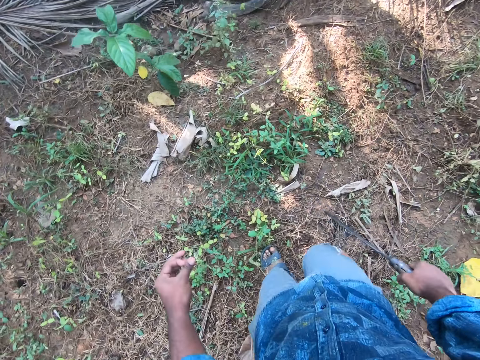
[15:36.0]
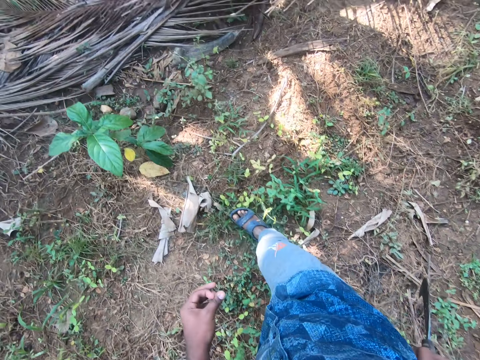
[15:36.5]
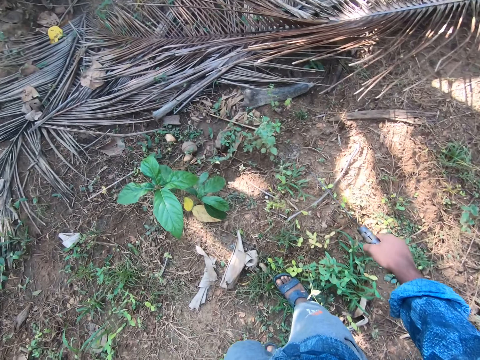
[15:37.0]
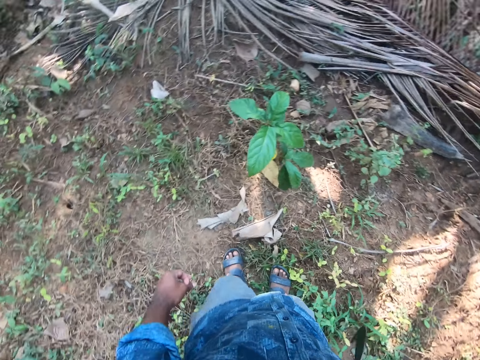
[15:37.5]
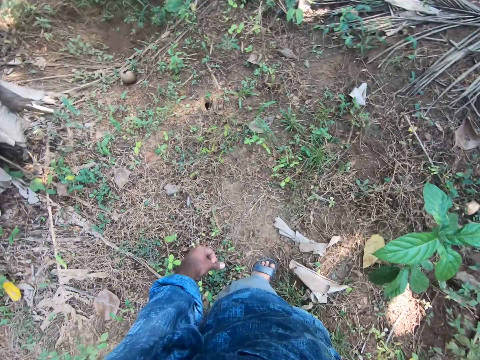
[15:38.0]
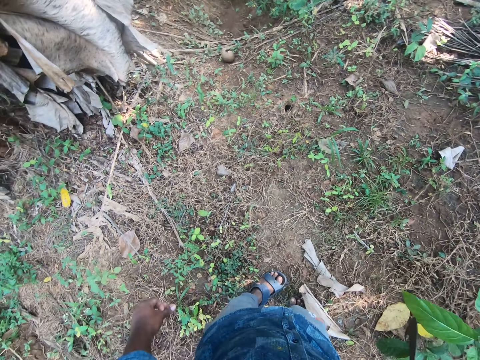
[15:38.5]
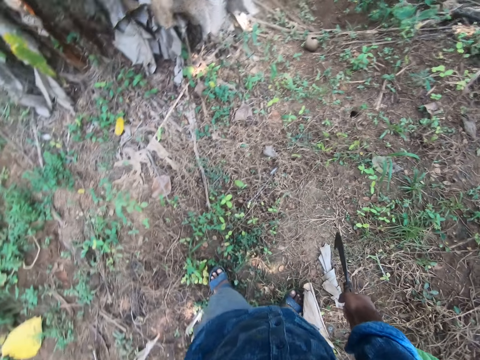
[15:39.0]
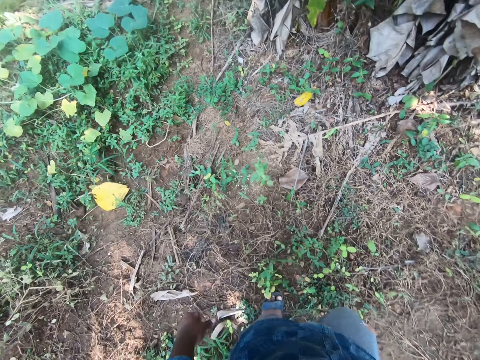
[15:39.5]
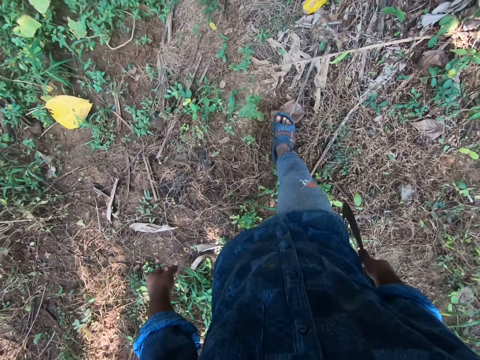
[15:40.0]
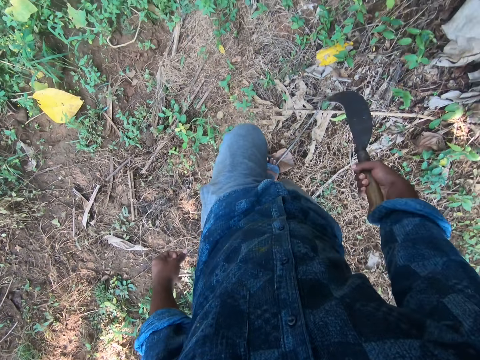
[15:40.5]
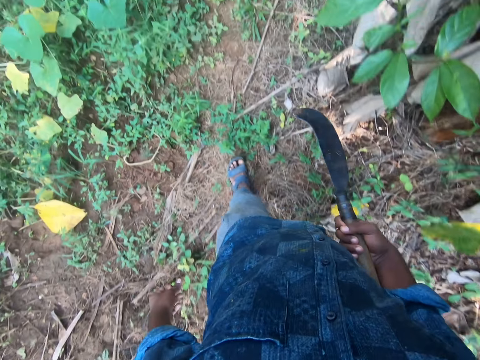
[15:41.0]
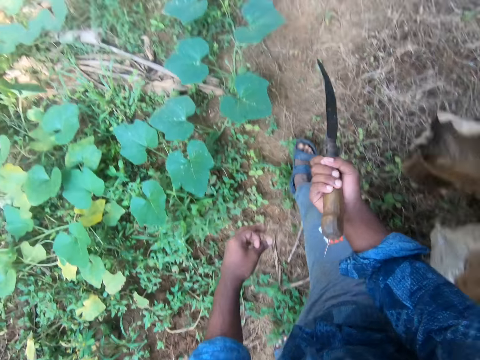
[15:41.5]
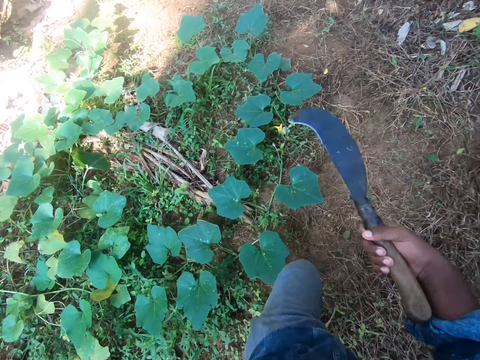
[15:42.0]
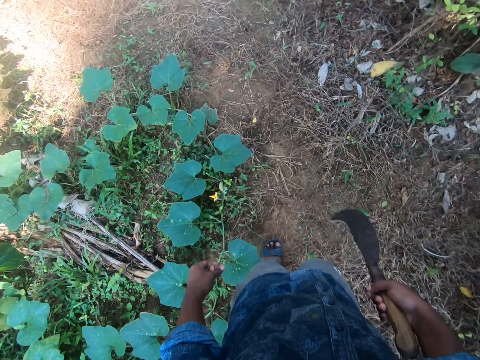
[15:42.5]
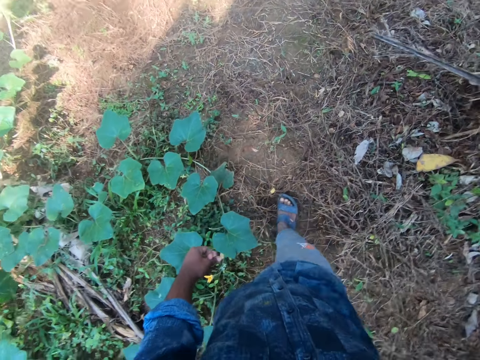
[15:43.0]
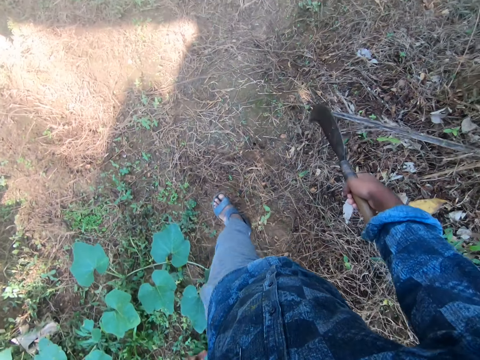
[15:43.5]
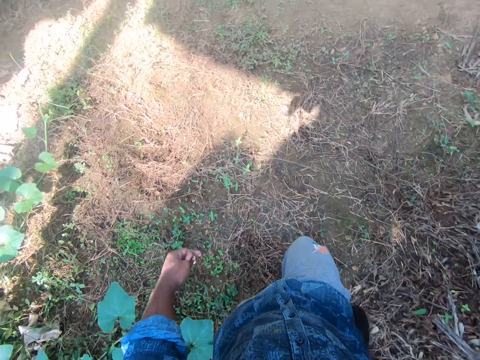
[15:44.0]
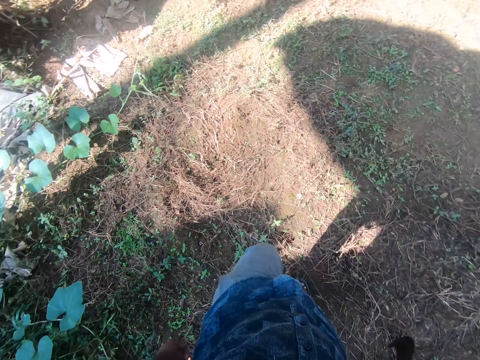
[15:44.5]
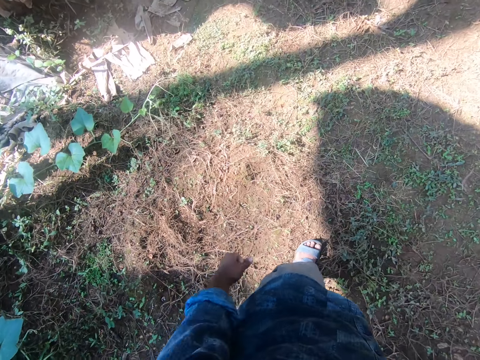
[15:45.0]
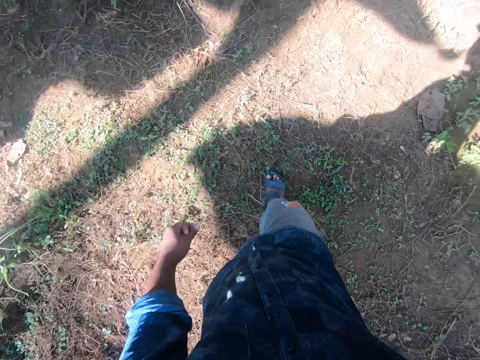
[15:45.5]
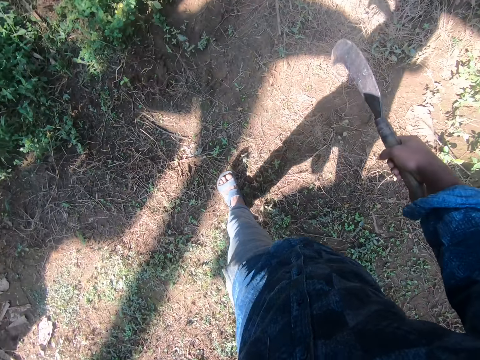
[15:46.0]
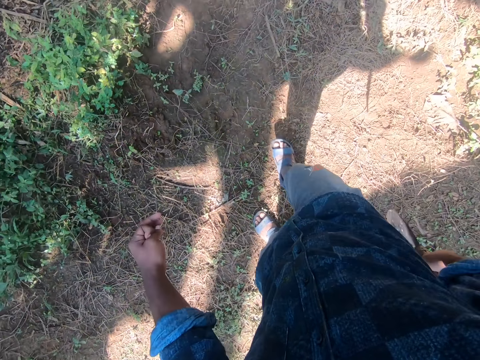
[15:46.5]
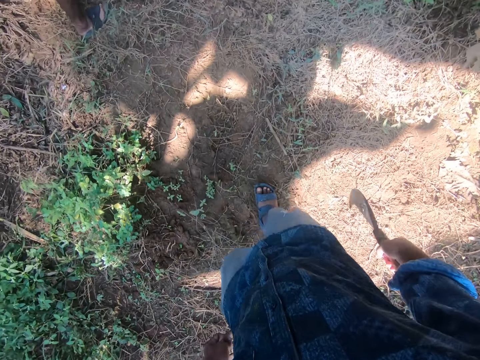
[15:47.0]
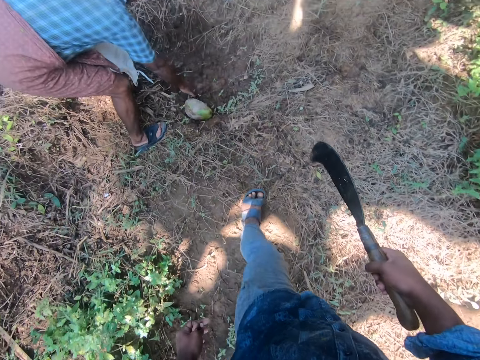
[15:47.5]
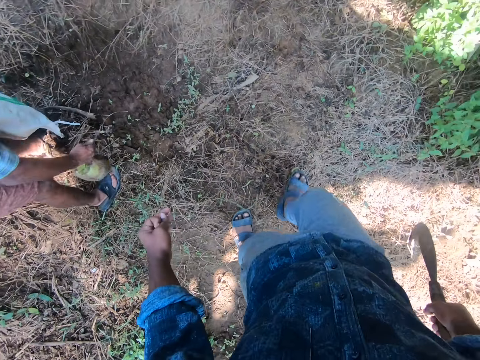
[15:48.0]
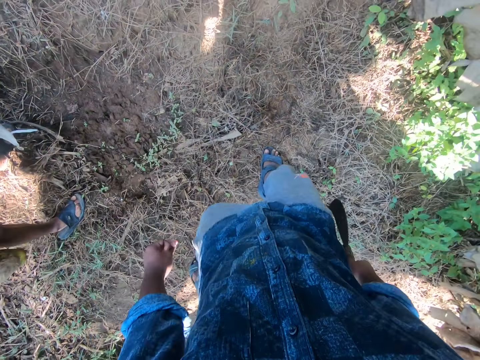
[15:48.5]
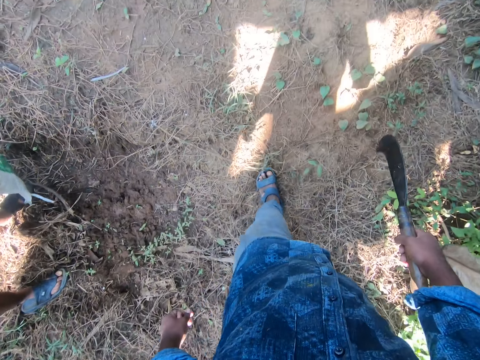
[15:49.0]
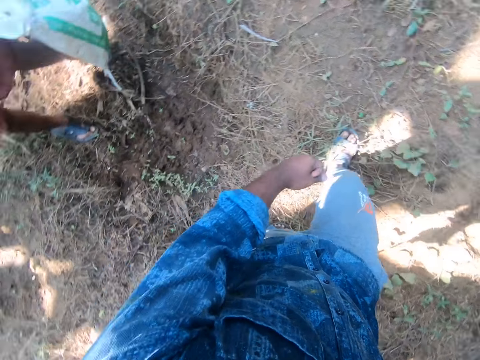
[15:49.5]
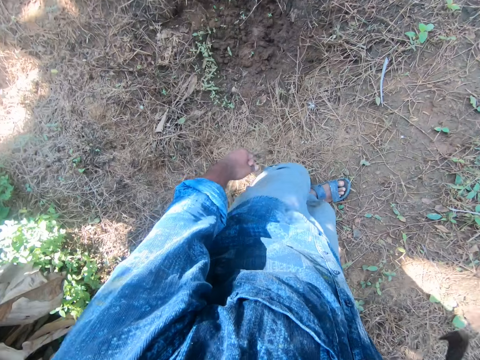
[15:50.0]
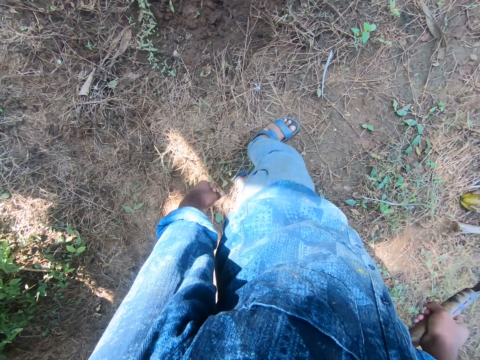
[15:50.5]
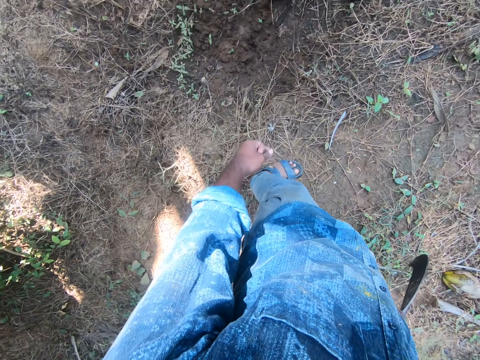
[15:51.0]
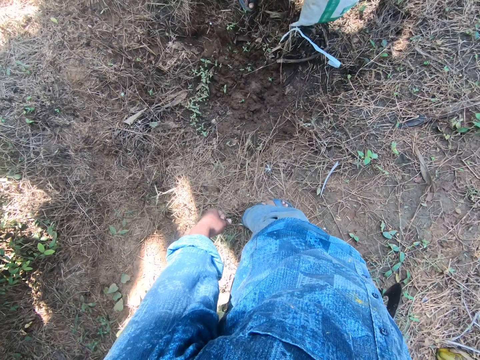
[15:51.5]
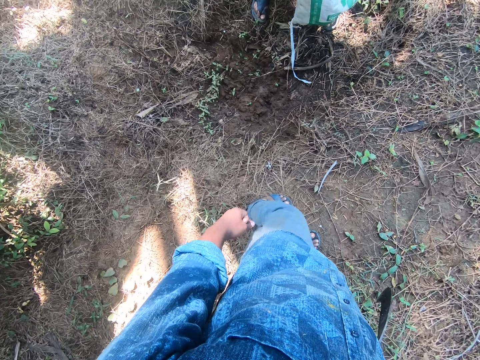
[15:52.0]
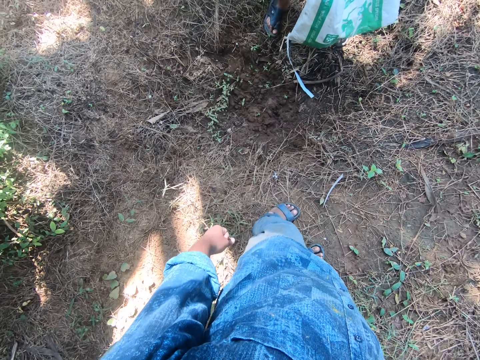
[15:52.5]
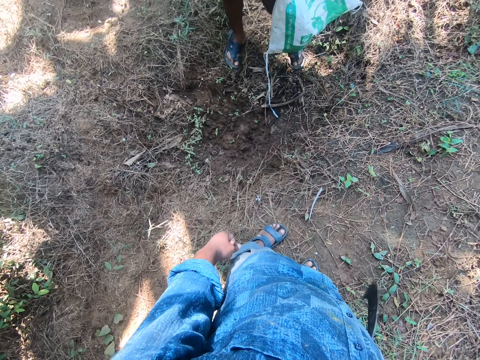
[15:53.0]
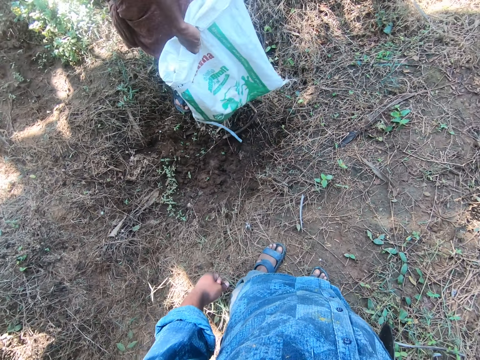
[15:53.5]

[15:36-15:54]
The camera wearer stares around. They walk around. They talk. They walk around. They converse with a man. They walk towards the man. The man picks up a coconut pedicle on the ground with his right hand. The camera wearer walks around and stares around. The man talks to the camera wearer.

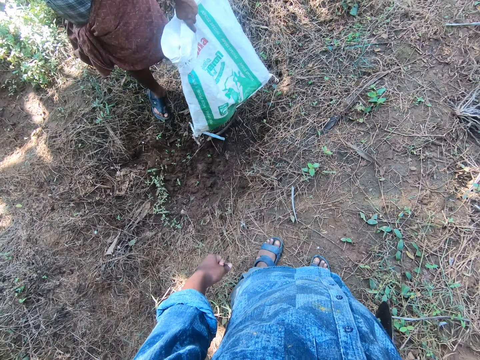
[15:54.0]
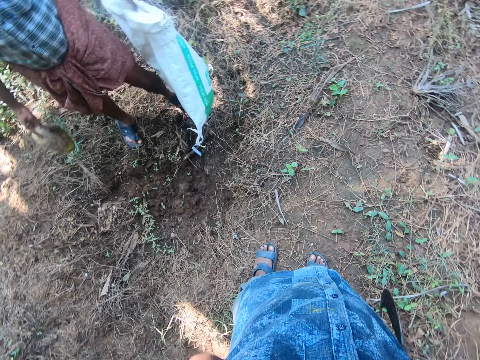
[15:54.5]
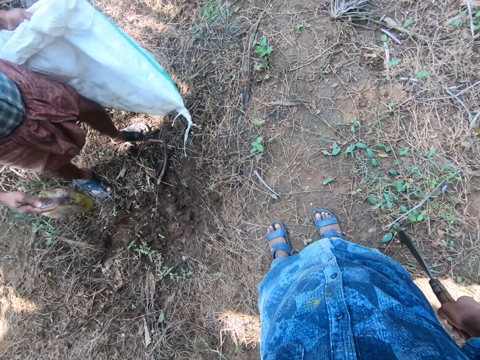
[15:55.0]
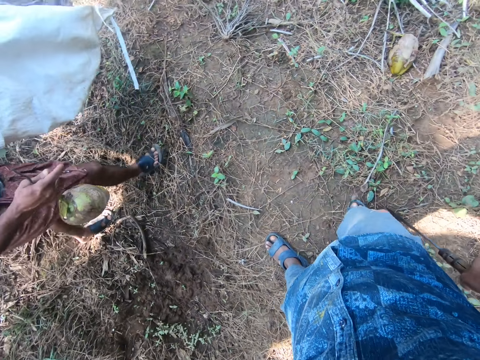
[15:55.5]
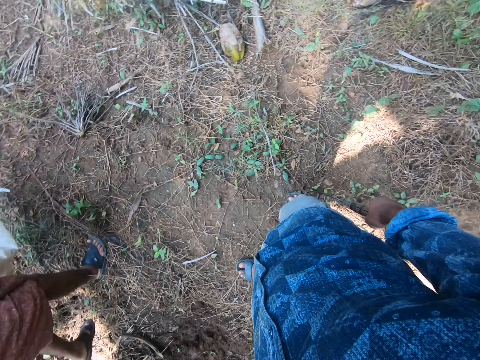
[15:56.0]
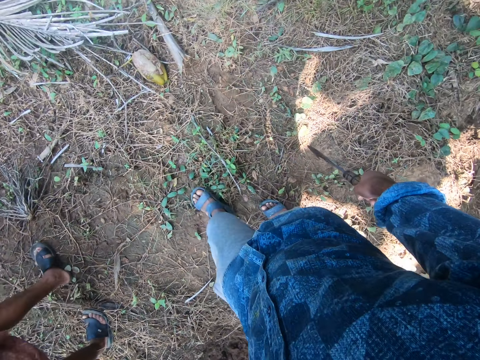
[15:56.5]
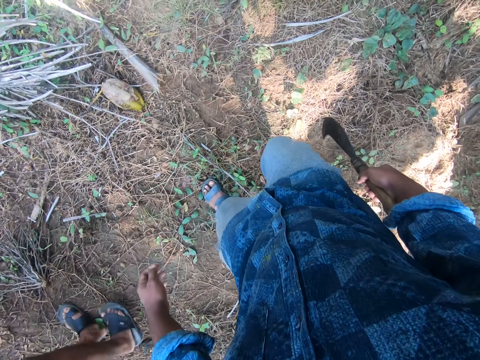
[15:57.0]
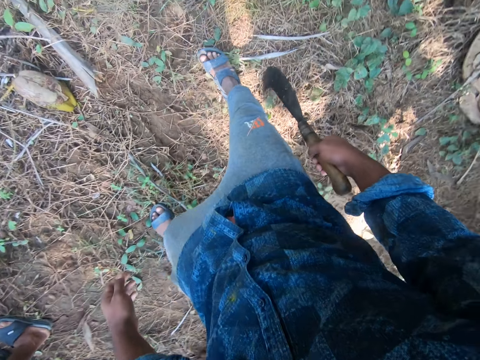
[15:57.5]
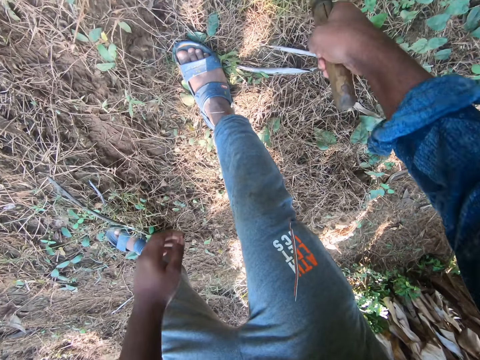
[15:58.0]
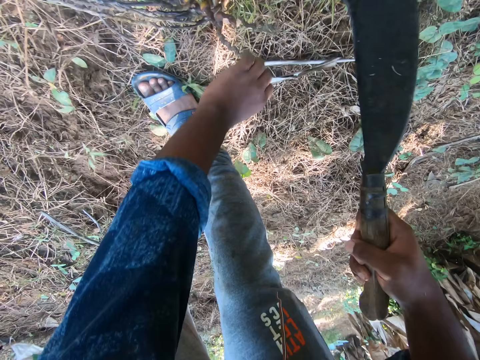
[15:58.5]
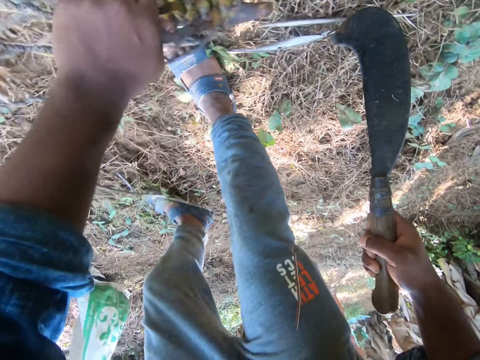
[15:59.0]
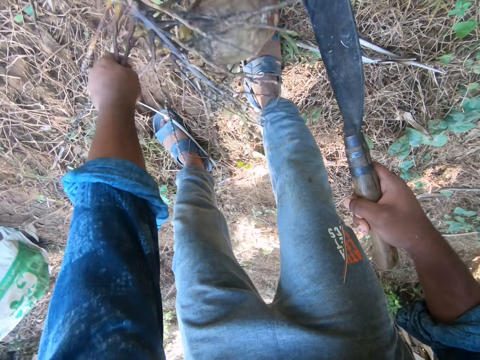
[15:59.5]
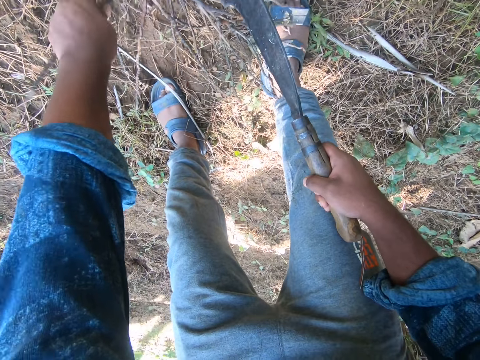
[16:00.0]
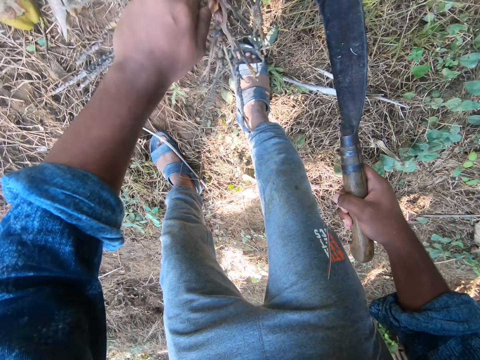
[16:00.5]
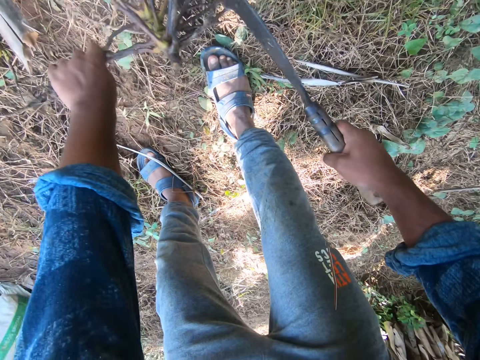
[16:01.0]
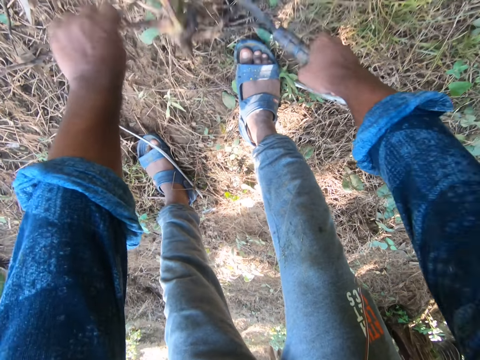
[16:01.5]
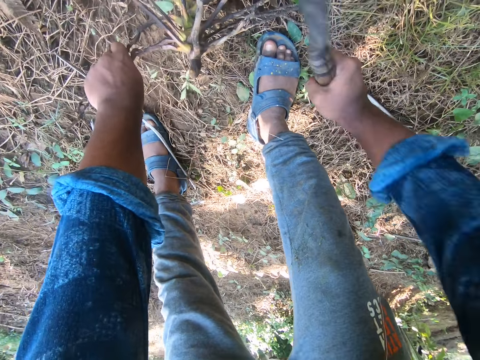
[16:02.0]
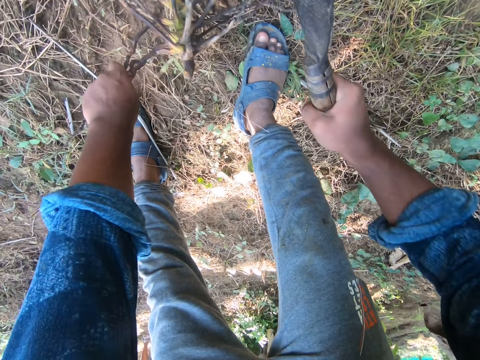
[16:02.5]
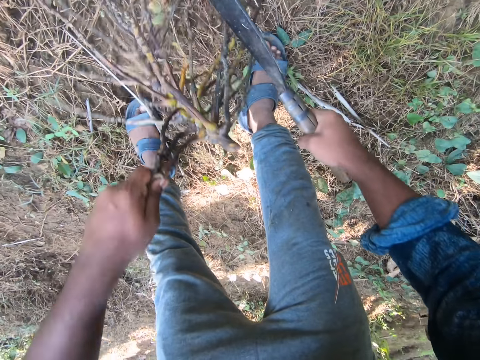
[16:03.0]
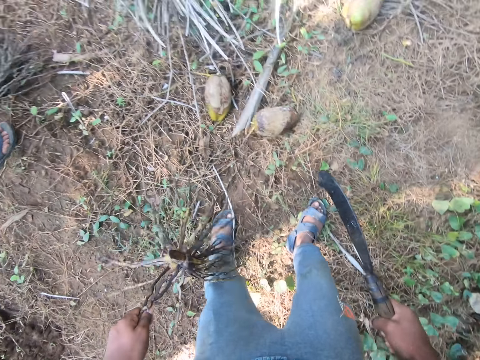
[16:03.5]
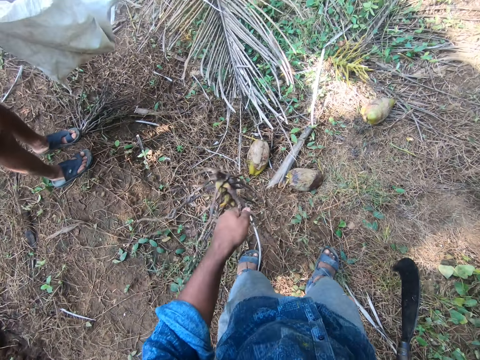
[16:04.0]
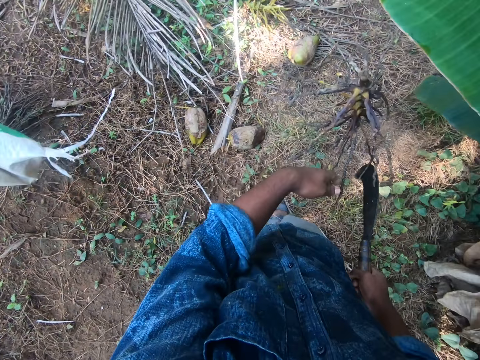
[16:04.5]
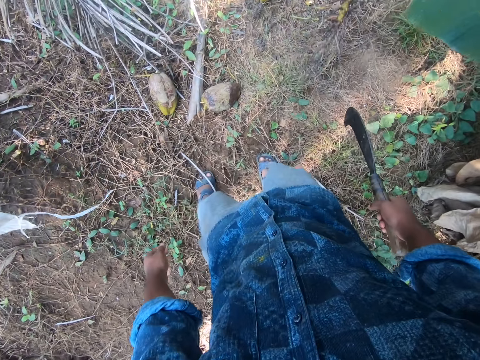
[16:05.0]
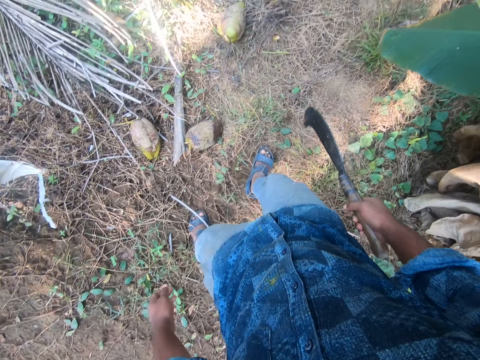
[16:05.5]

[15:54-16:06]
A person walks around with the camera wearer. The camera wearer bends the body. He nips the peduncle on the ground with a sickle in his right hand. He holds the coconut stalk on the ground with his left hand. He chops at the coconut stalk in his left hand with the sickle in his right hand. He lifts the coconut stalk from the ground with his left hand. He stands upright. He drops the coconut stalk on the ground with his left hand.
